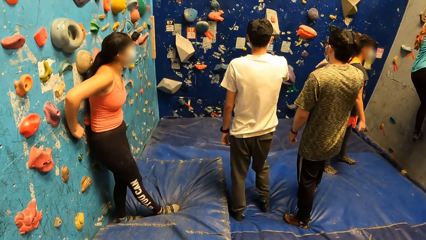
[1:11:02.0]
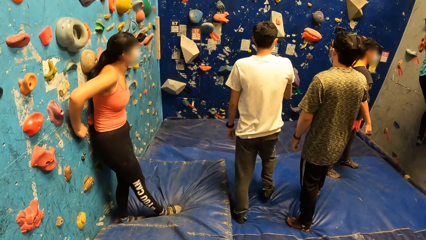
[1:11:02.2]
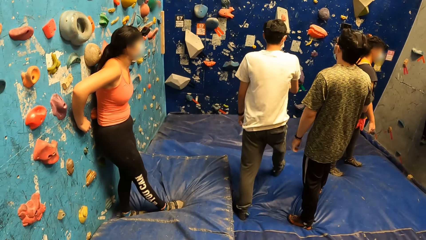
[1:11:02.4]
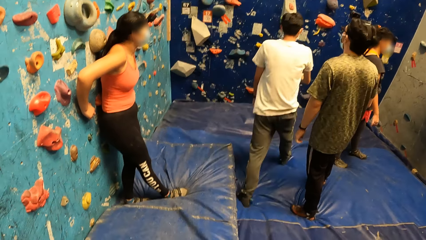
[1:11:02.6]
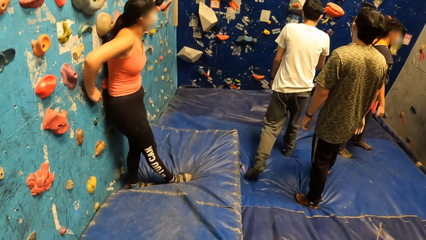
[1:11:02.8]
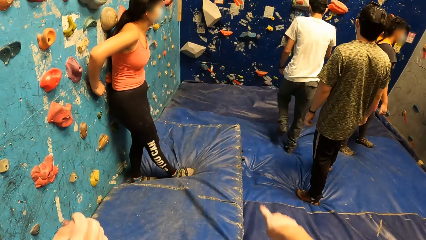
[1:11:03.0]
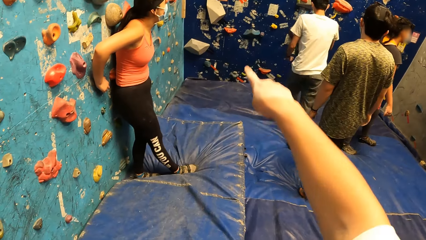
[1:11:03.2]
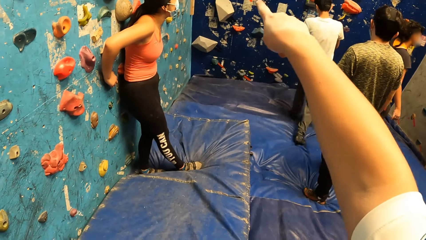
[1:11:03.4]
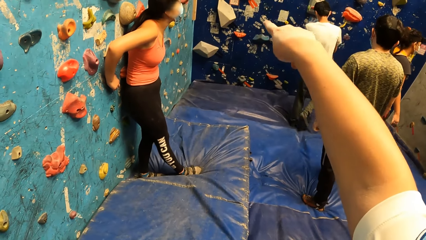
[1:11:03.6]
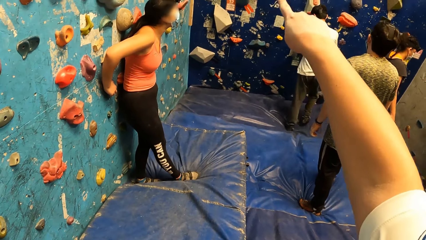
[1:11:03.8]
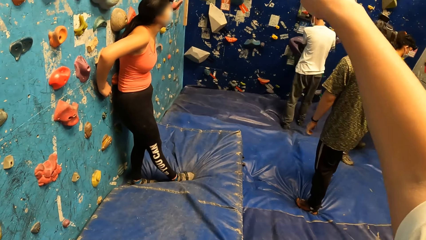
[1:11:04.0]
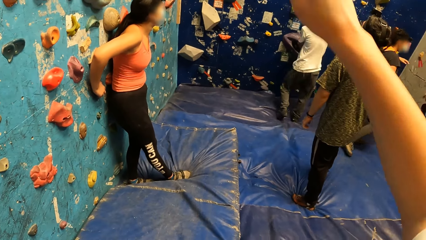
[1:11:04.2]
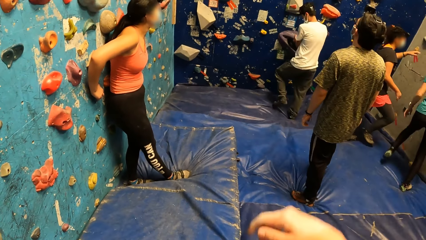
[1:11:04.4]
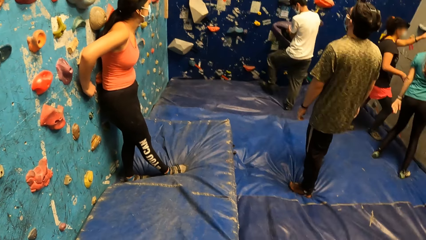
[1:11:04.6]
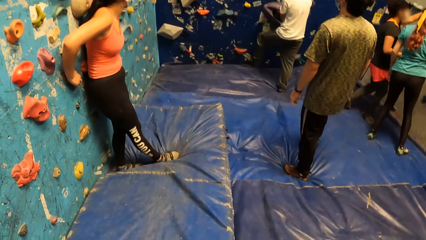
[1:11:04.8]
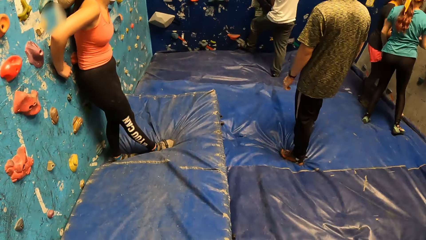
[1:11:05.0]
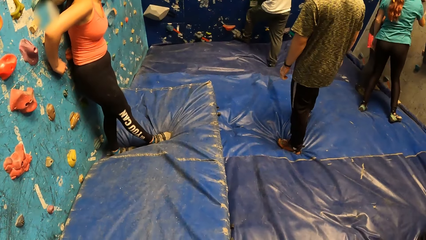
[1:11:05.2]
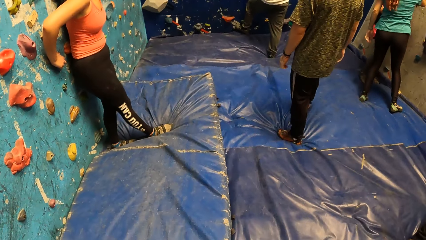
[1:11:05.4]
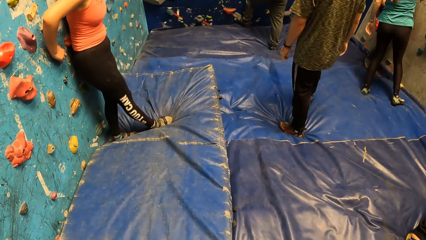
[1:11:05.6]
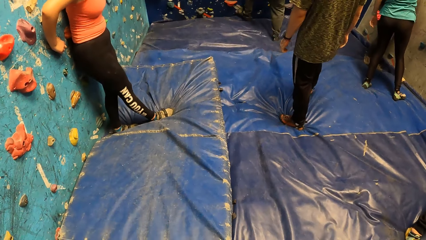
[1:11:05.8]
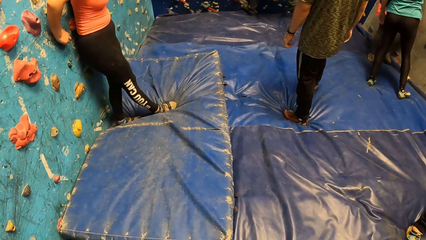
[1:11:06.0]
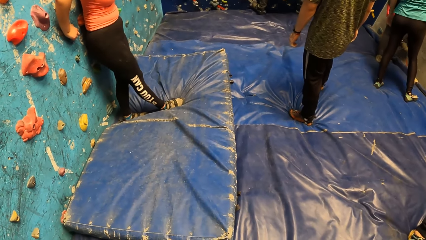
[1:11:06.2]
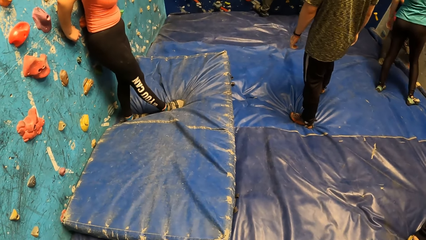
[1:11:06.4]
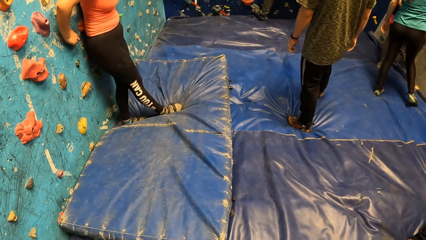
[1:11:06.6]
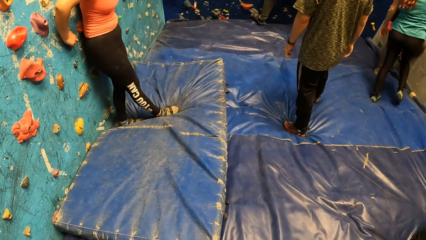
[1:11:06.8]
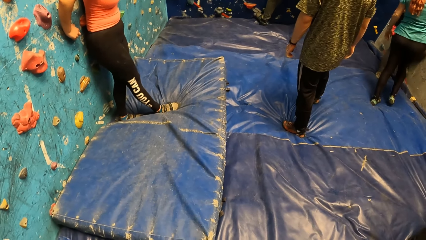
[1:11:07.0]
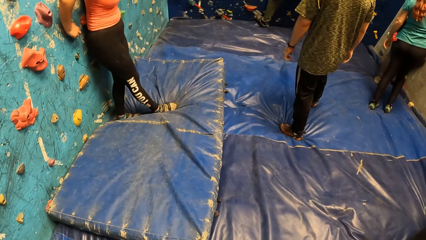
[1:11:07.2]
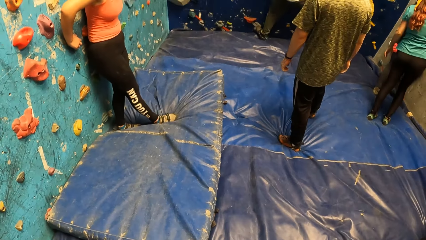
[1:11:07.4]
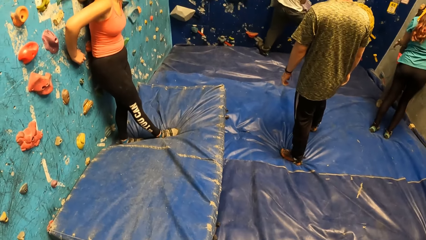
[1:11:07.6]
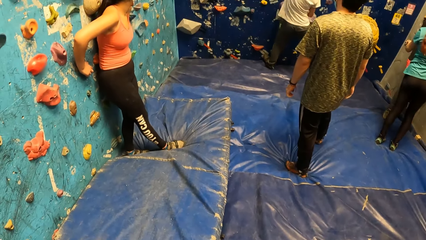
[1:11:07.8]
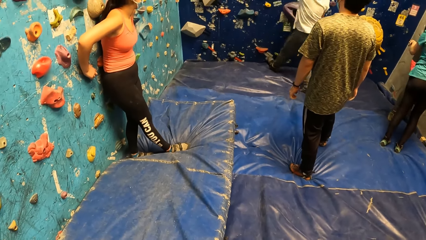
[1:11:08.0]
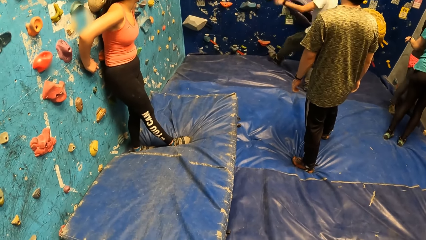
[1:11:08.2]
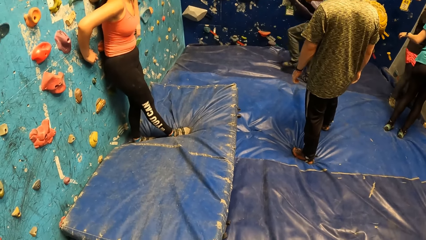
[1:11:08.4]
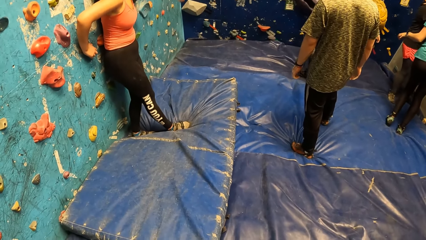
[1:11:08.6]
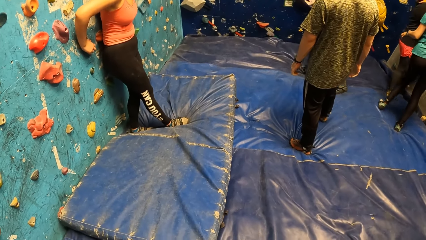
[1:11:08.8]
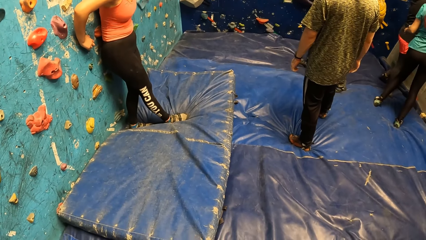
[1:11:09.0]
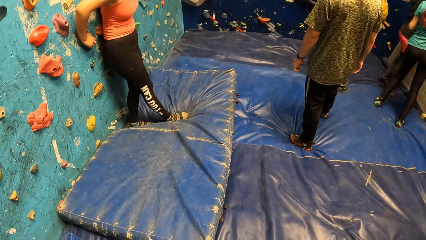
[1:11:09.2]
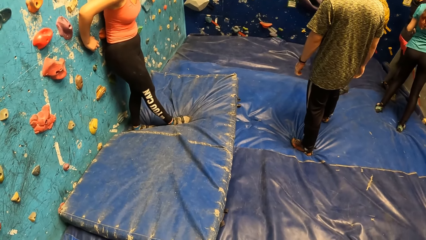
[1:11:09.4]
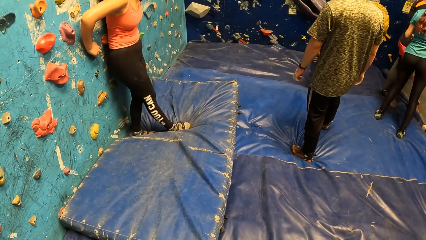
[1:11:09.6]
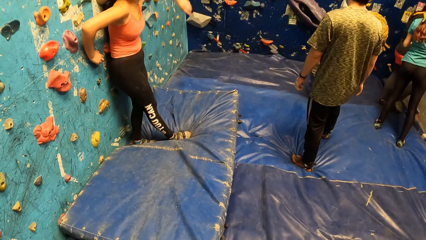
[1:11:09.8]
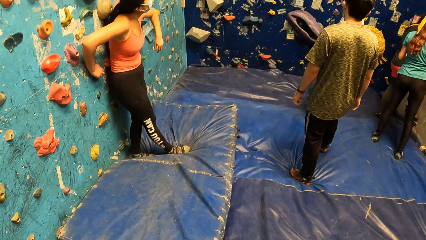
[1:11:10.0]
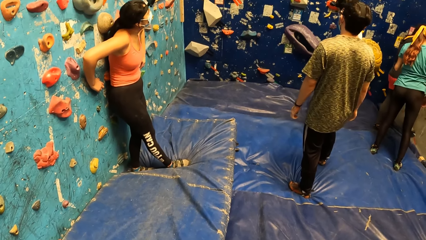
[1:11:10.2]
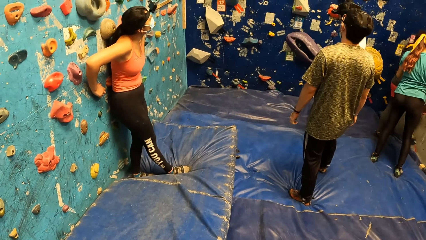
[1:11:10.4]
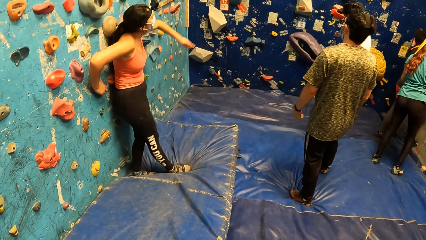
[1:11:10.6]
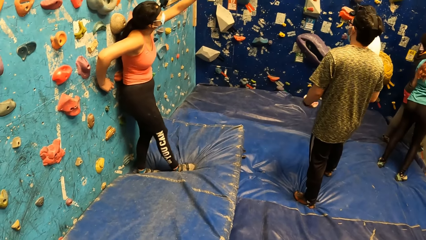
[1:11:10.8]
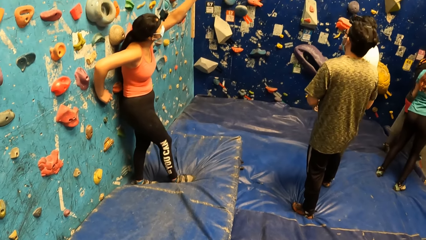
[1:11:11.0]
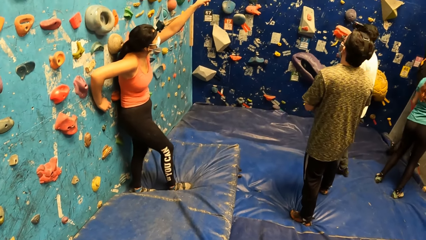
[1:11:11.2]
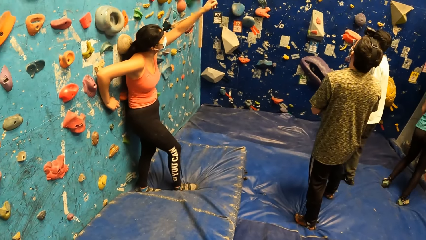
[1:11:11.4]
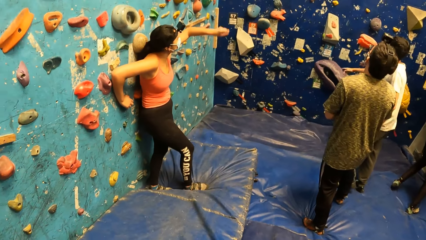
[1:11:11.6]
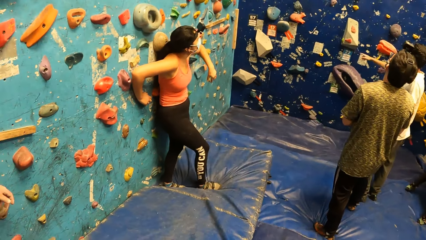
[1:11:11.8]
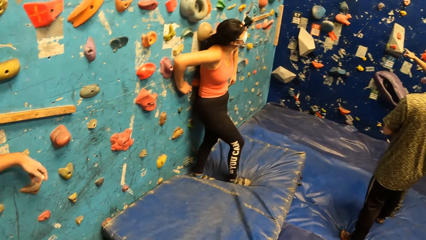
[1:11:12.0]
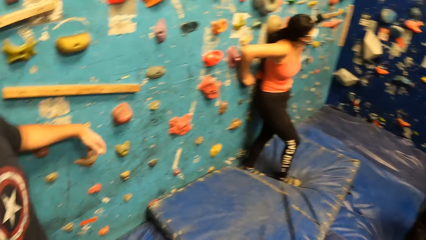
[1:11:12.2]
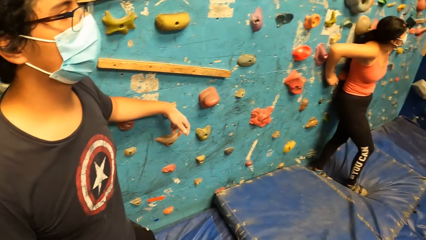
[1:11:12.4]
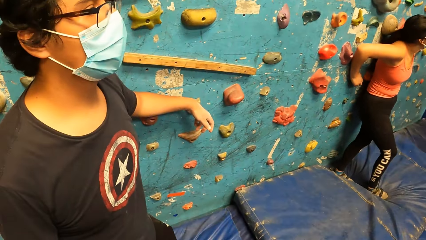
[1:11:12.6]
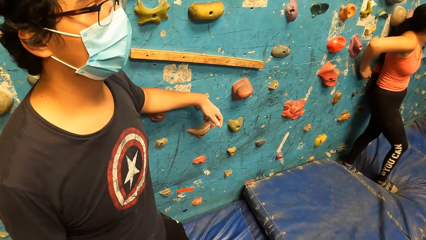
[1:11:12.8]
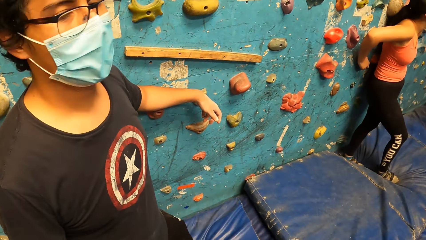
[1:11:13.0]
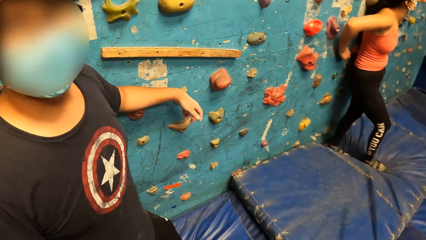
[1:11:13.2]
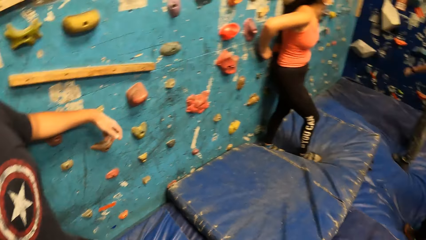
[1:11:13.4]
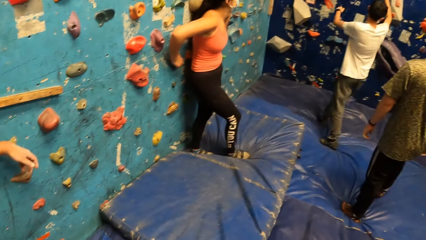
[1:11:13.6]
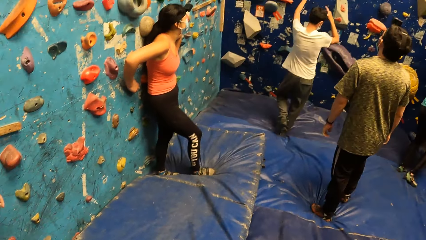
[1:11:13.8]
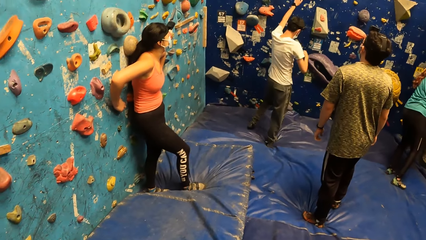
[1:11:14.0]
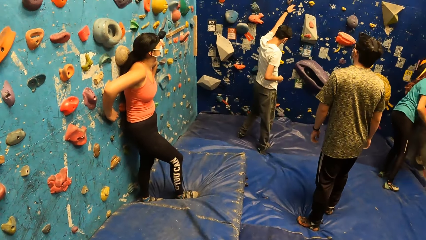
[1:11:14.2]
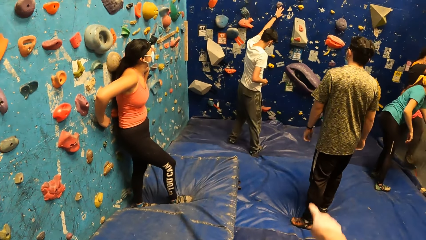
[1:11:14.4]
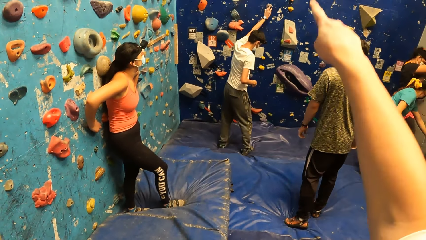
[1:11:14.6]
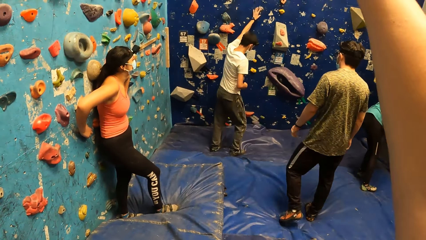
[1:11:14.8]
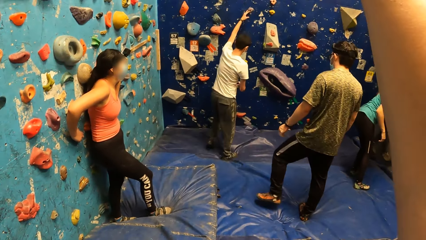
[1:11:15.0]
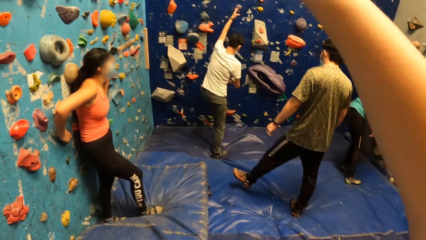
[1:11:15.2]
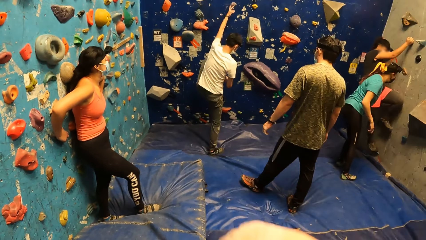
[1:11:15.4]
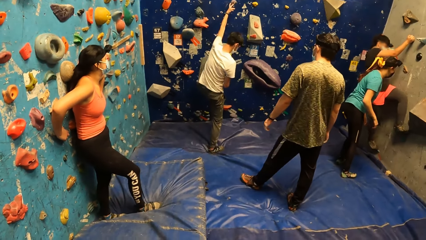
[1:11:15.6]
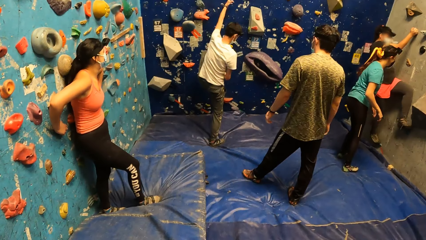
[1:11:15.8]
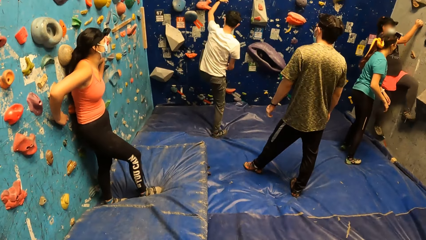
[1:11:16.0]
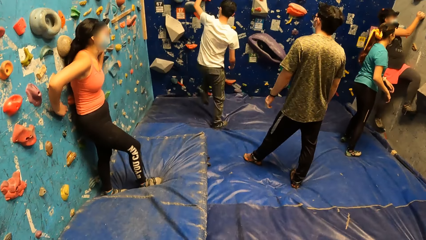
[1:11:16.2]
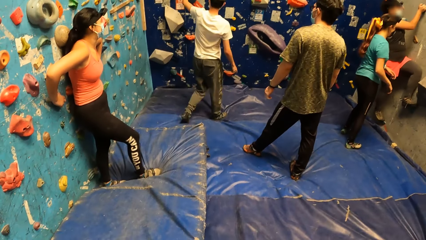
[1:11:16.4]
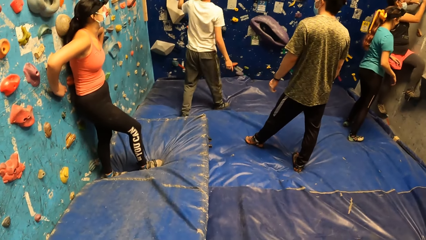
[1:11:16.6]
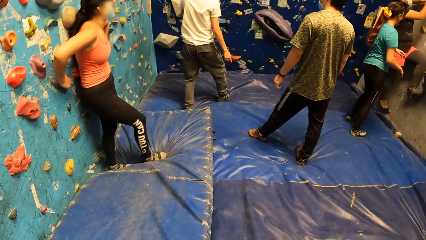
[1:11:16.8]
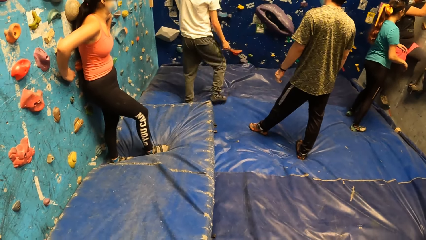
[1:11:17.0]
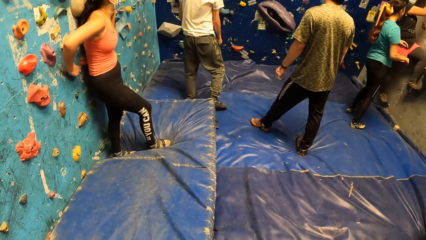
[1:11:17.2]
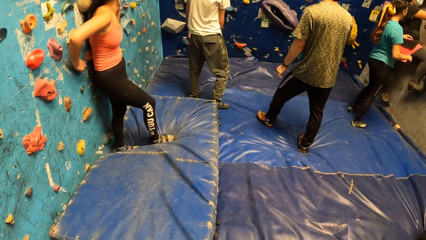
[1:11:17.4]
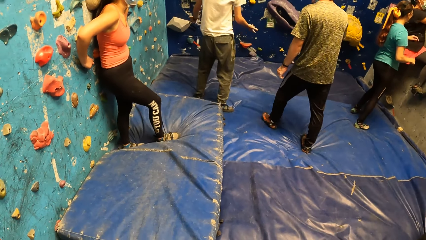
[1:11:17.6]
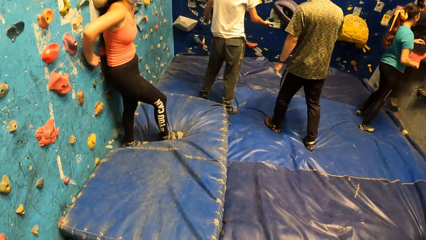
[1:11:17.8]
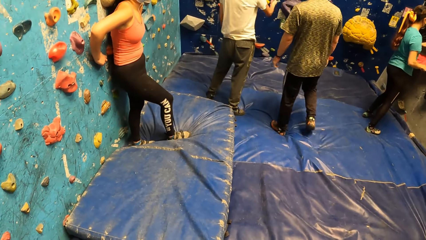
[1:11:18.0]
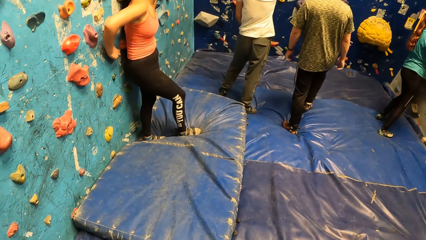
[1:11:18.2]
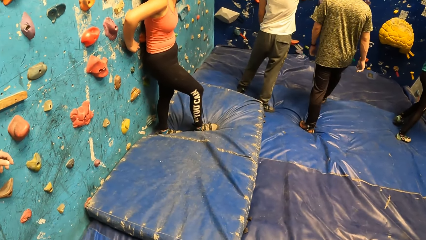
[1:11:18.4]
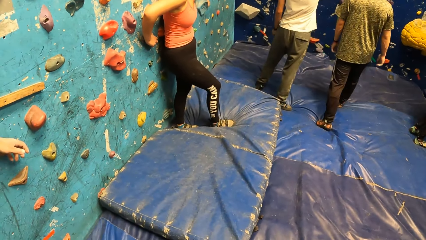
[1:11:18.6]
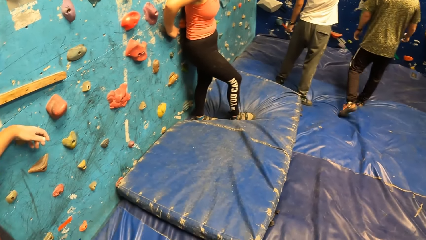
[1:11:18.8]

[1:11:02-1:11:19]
The man walks to the wall. The camera wearer looks around. He lifts his hand.
